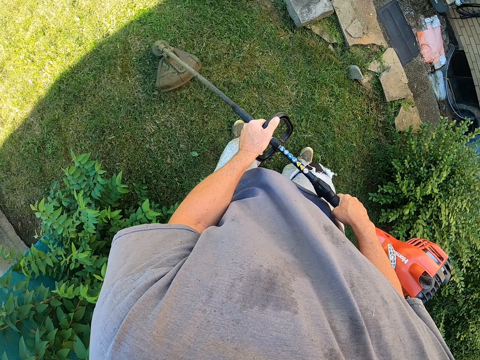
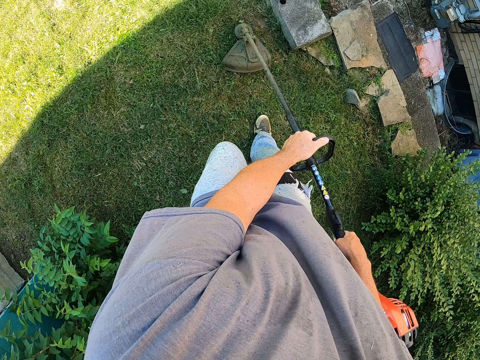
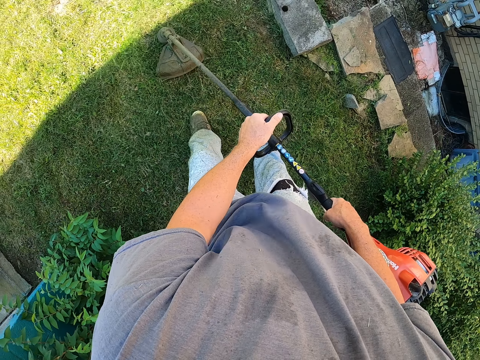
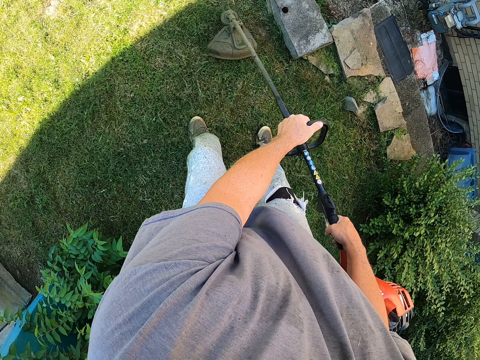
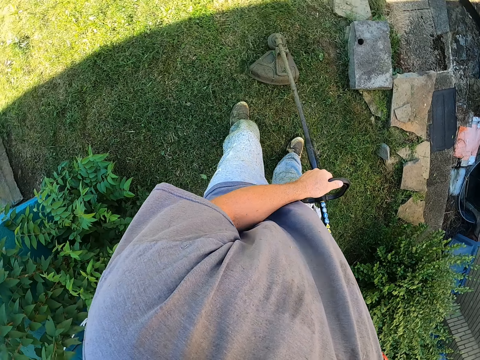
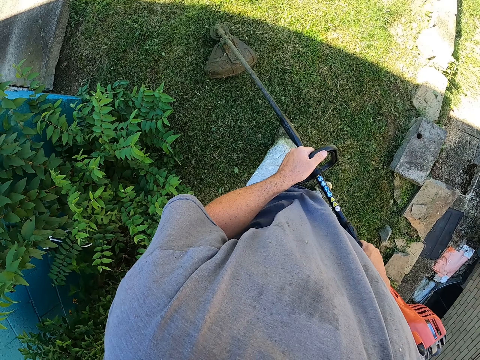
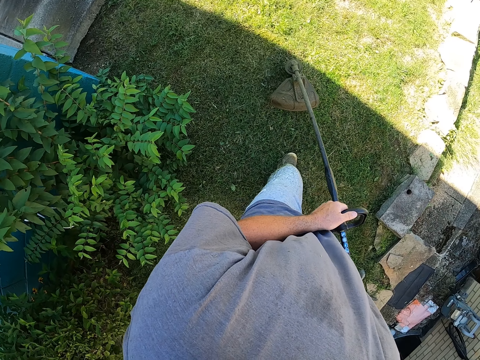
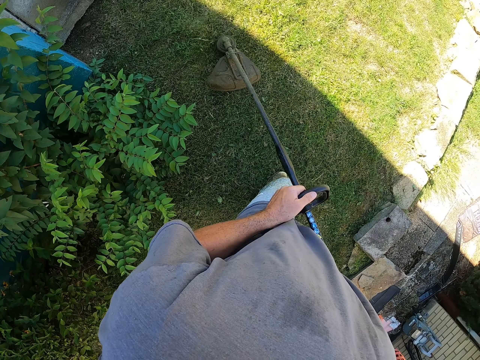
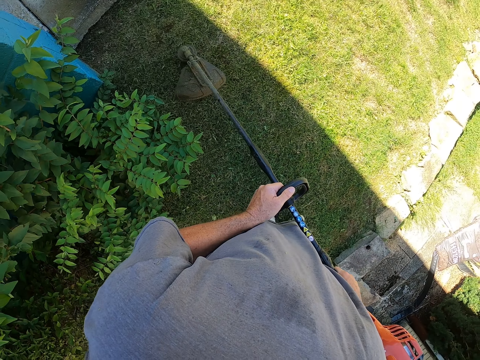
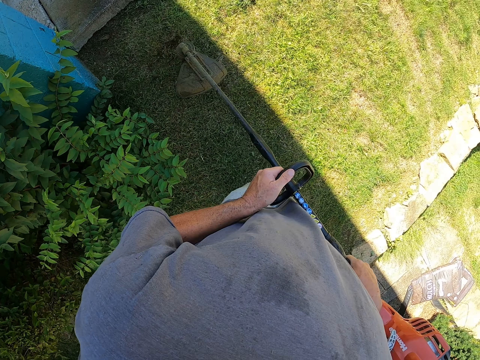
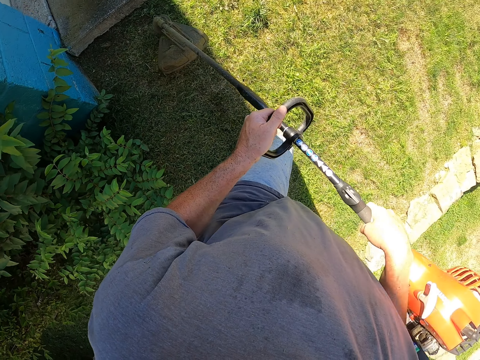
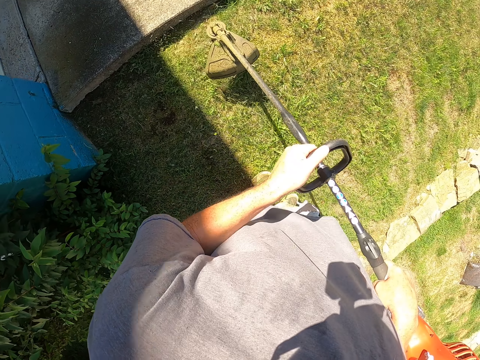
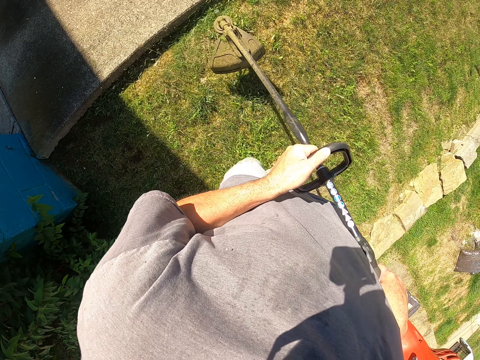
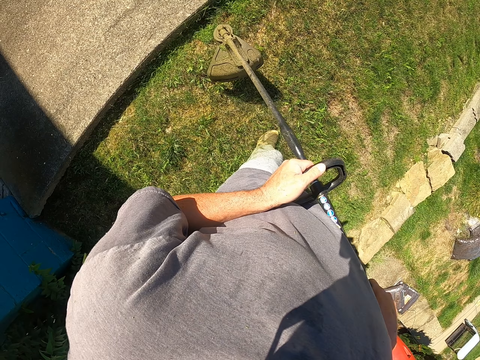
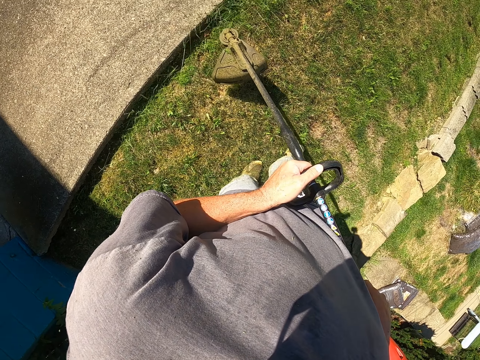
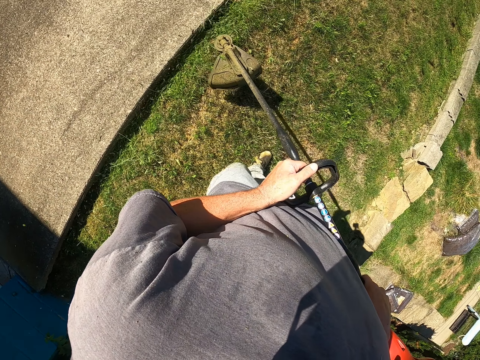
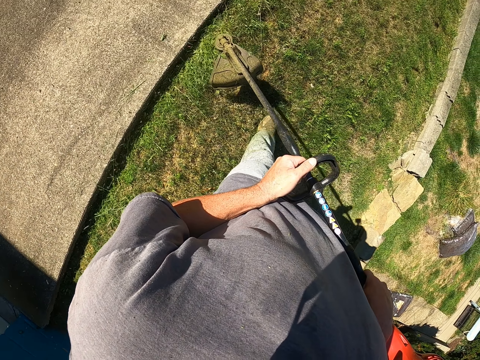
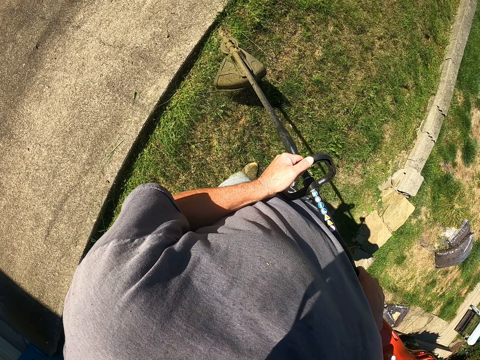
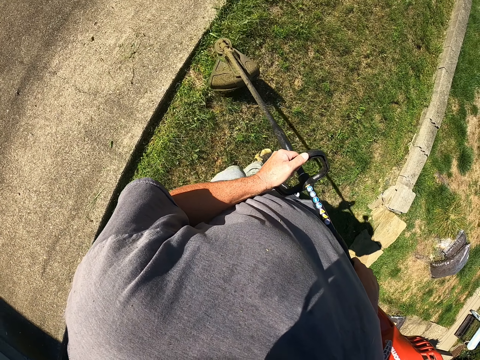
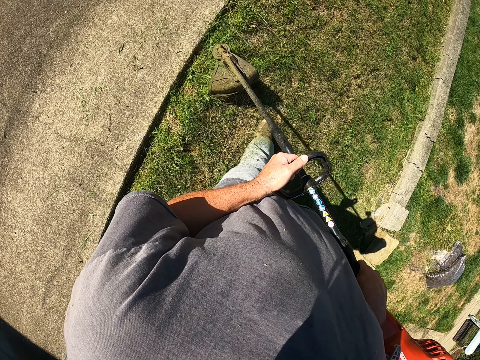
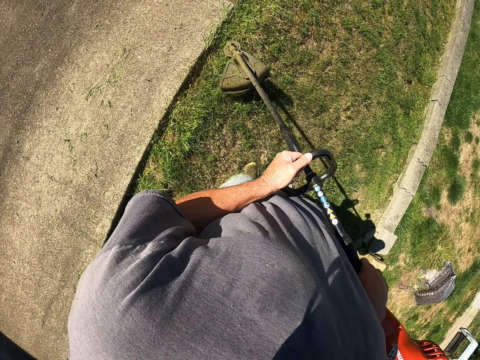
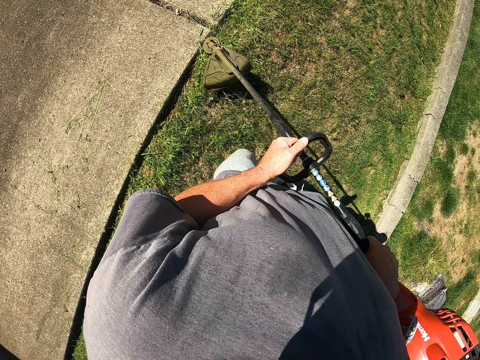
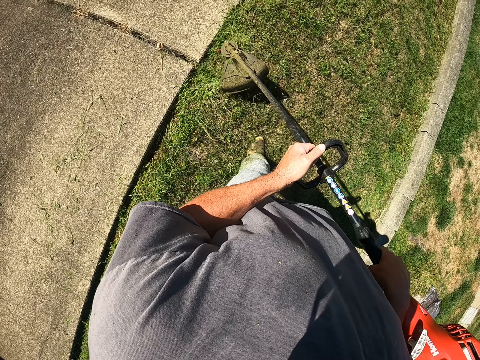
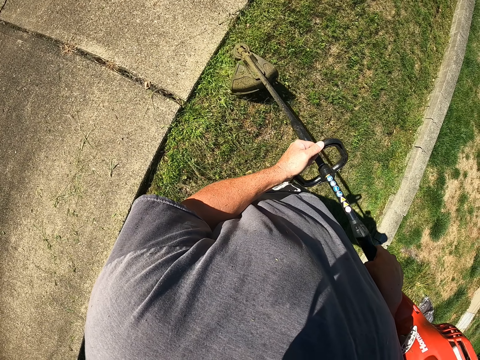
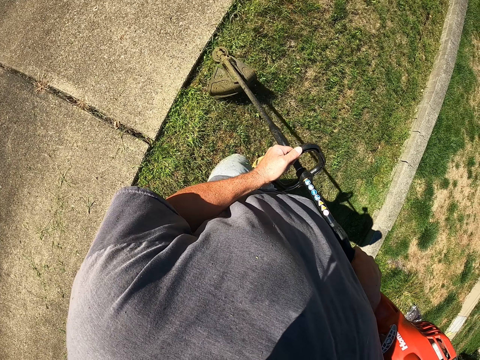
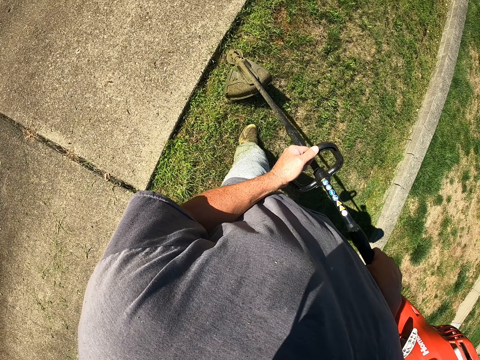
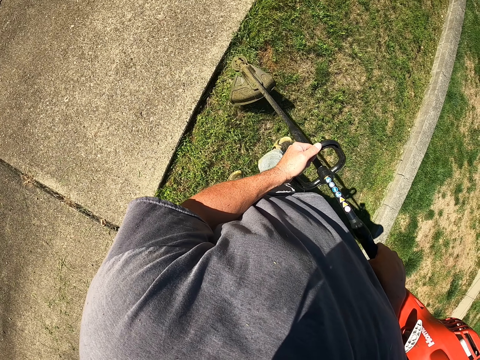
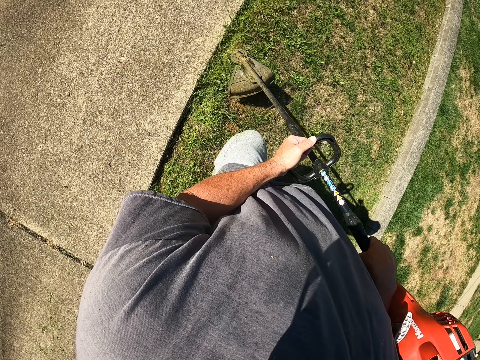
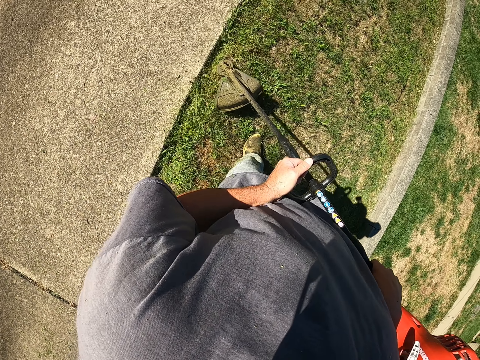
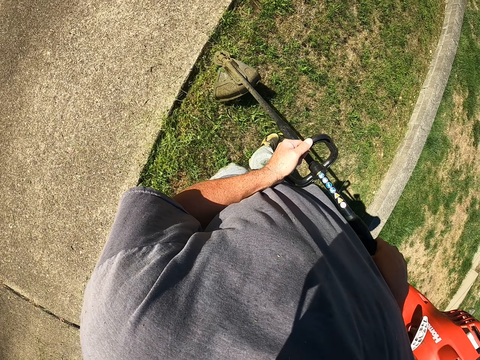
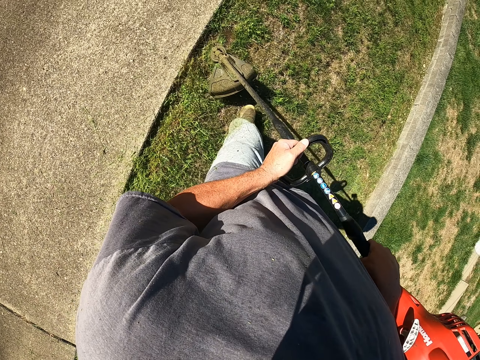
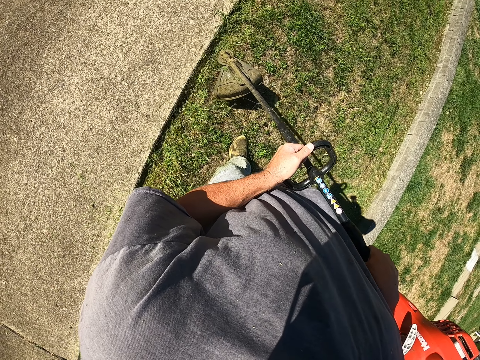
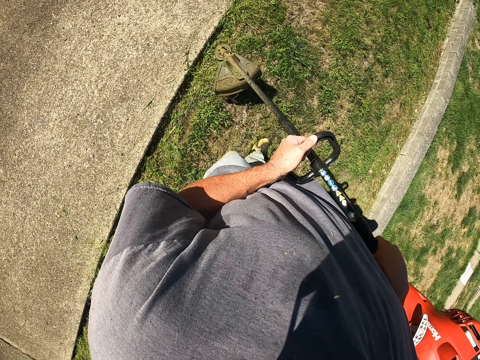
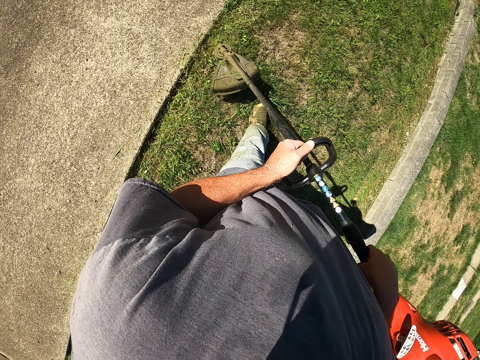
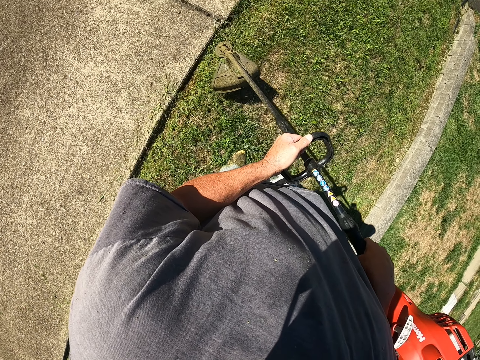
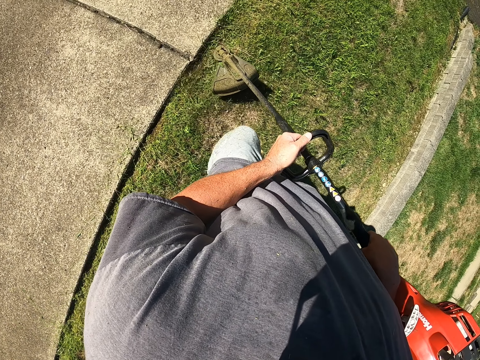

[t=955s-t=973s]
The camera wearer cuts the grass along the basement.

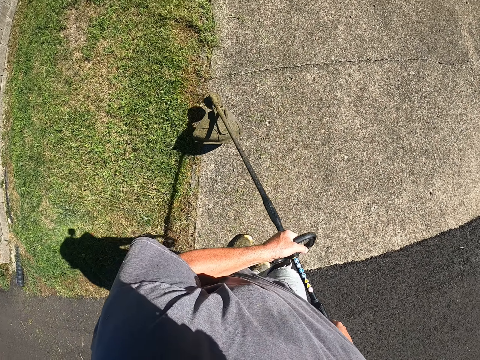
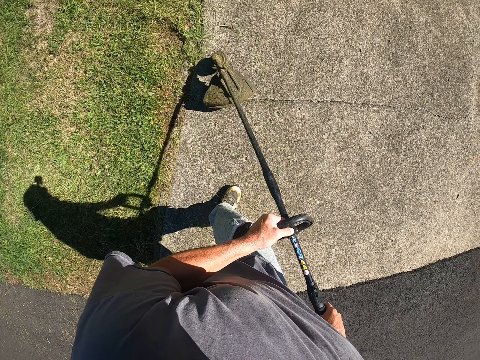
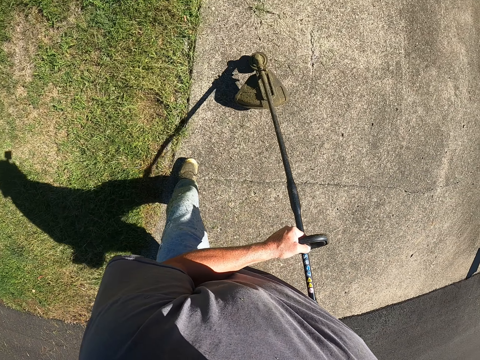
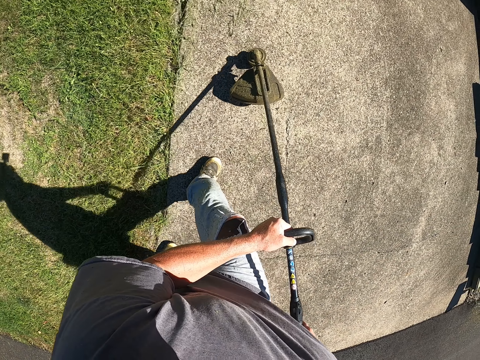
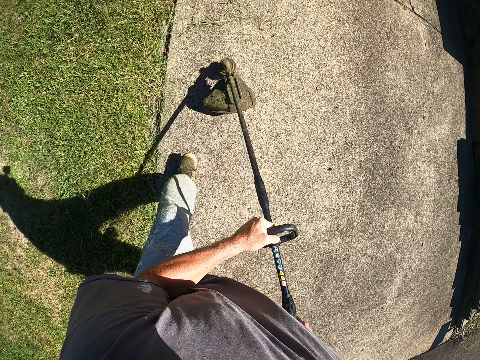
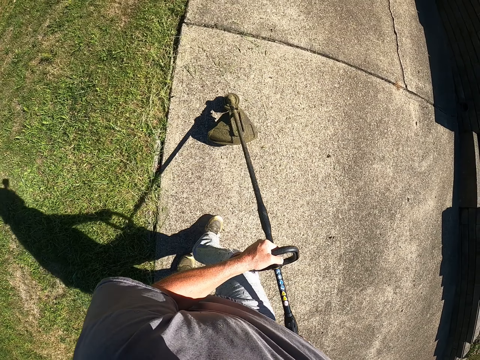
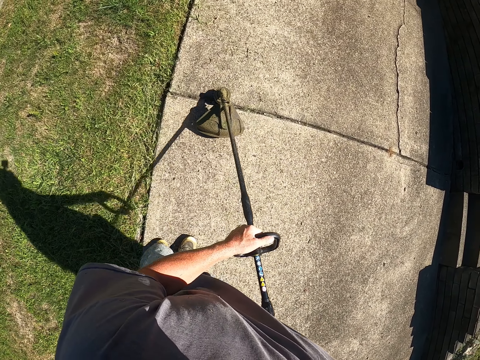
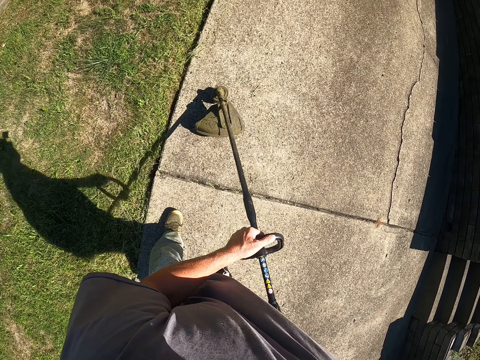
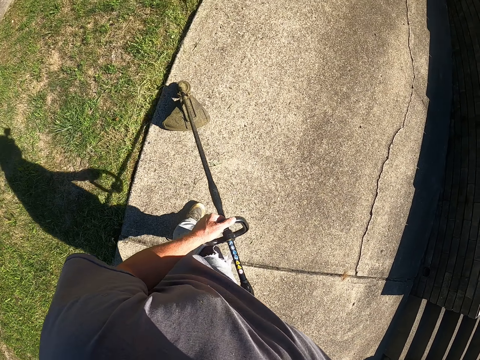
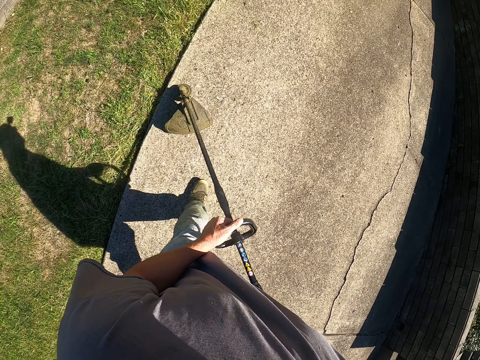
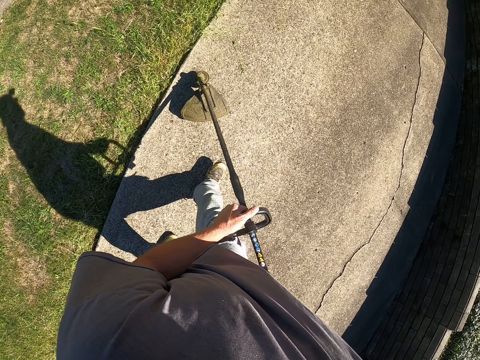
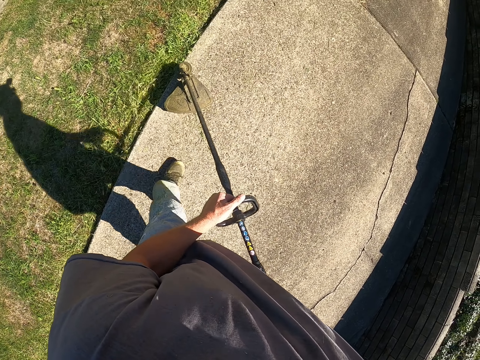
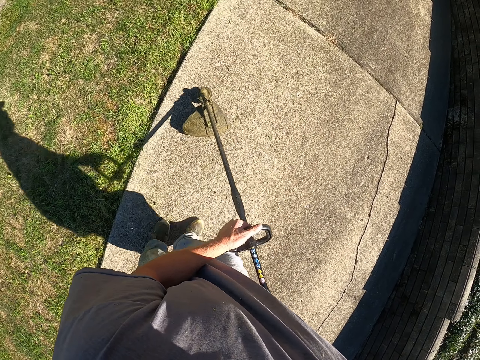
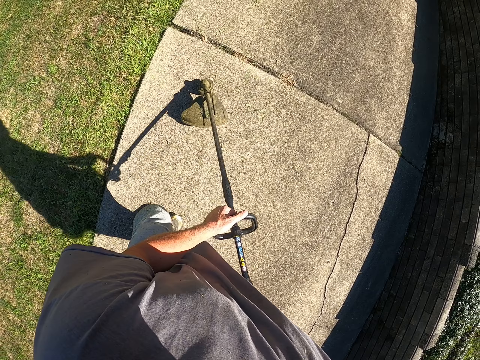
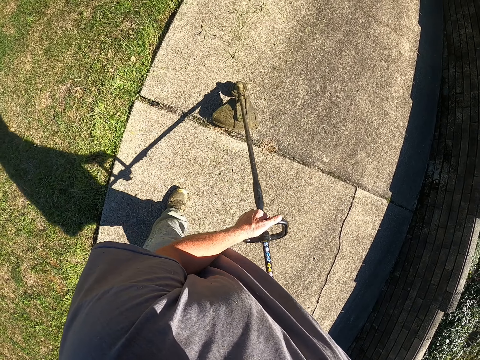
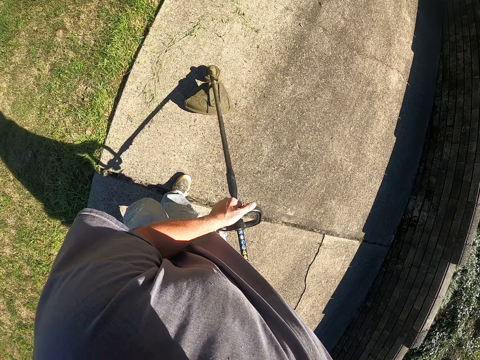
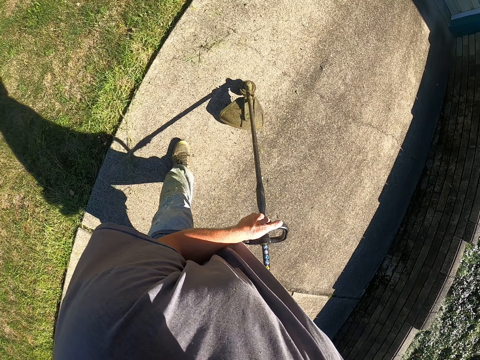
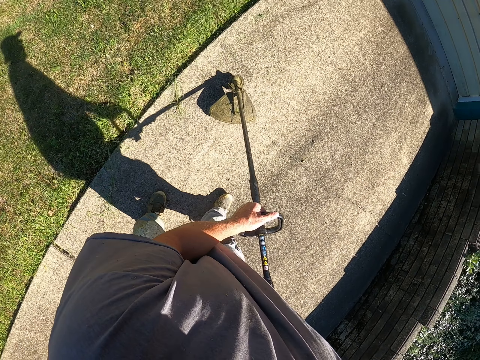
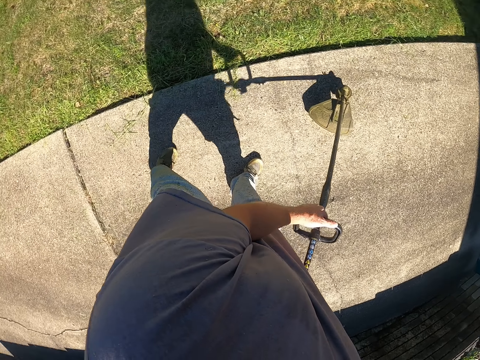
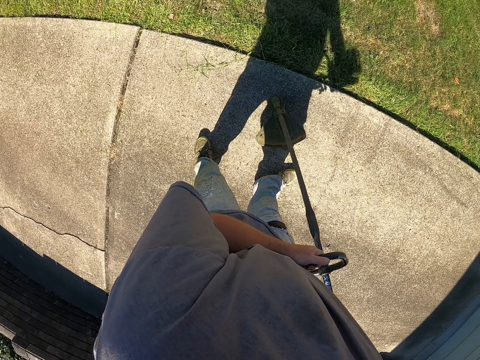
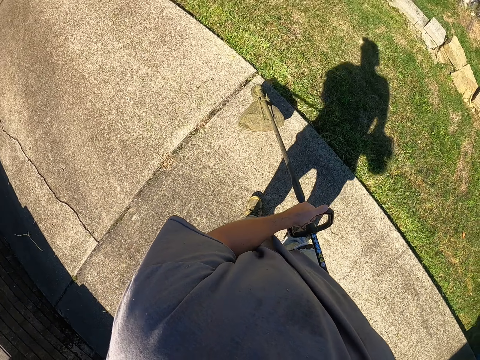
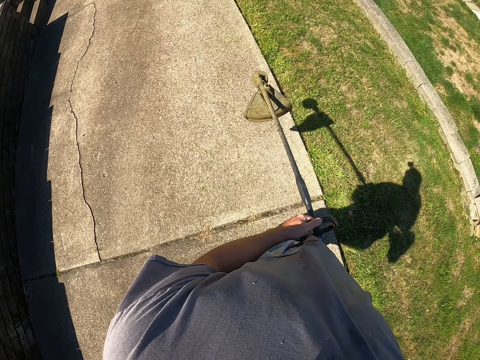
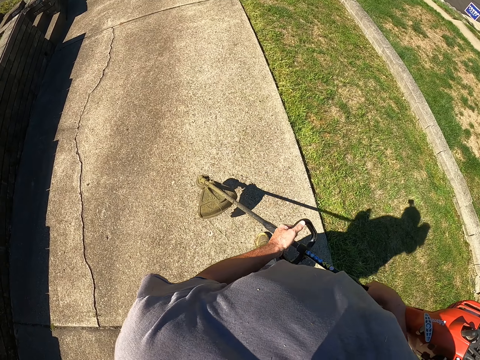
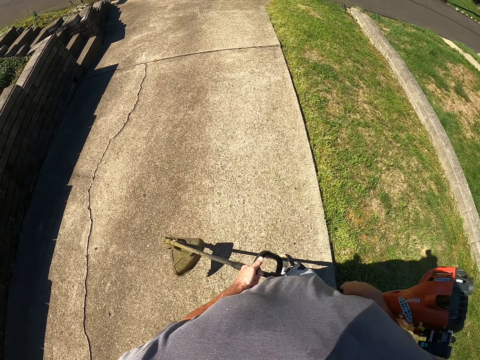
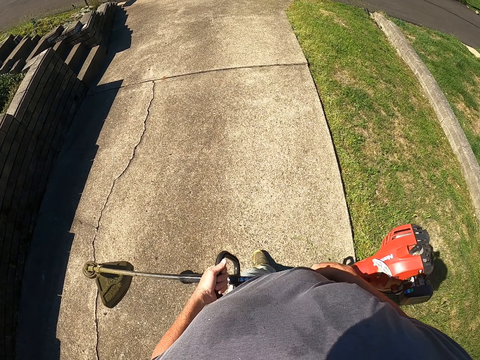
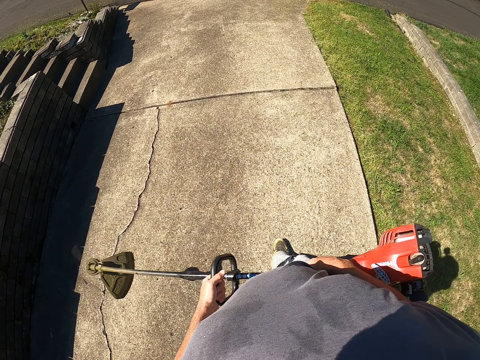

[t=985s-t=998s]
The camera wearer walks around the compound. They hold the grass cutter machine. They walk on the walkway.
